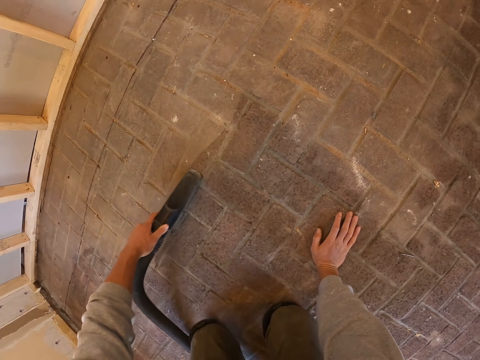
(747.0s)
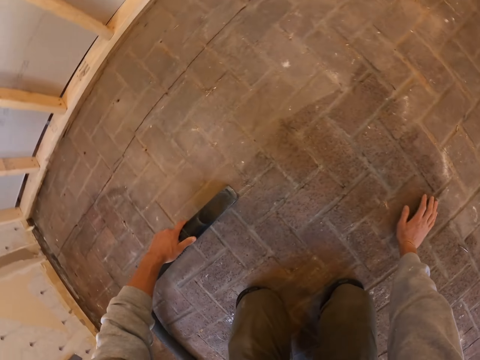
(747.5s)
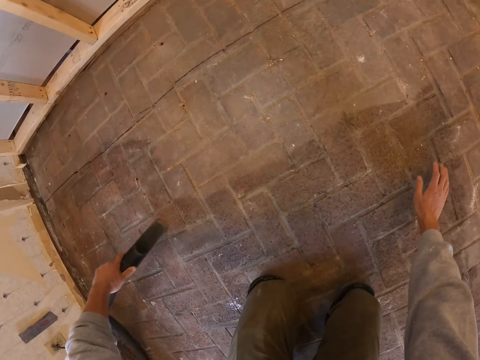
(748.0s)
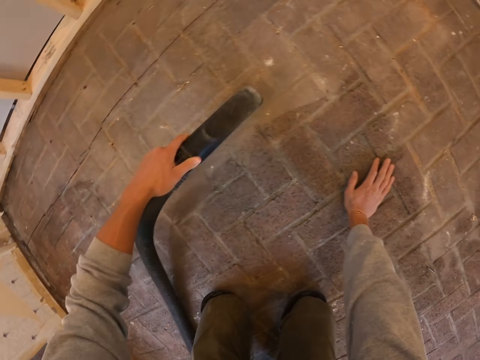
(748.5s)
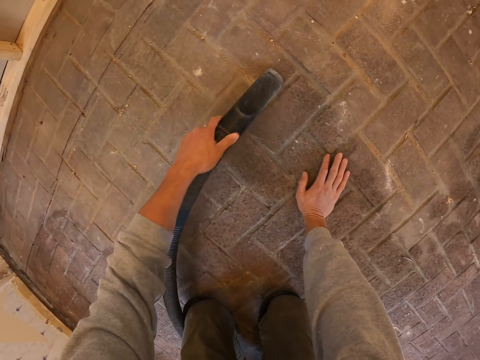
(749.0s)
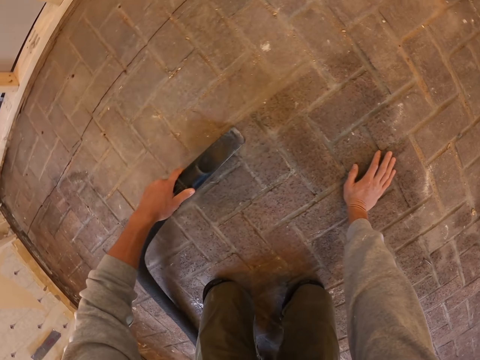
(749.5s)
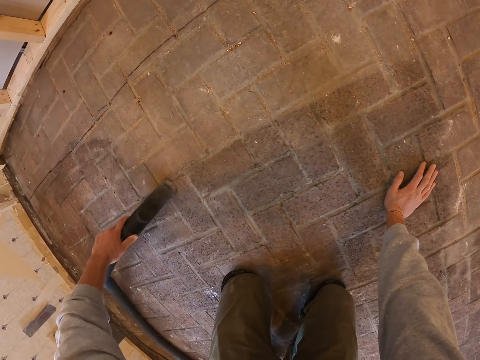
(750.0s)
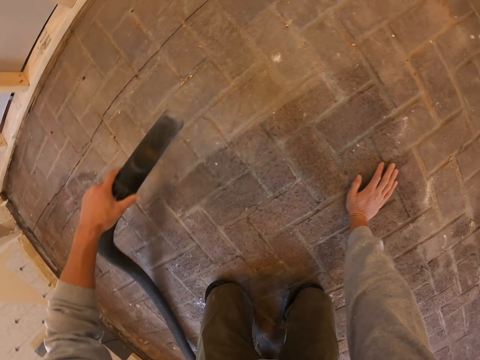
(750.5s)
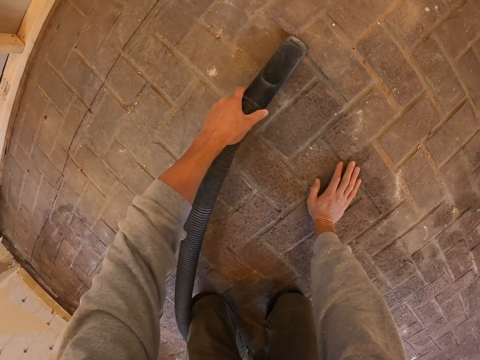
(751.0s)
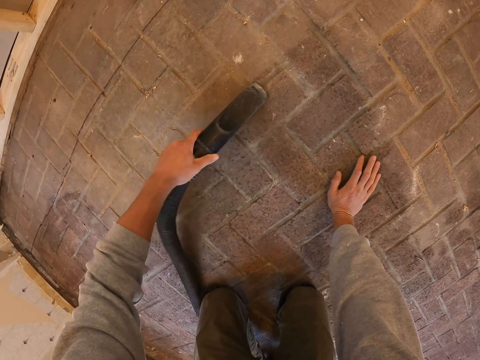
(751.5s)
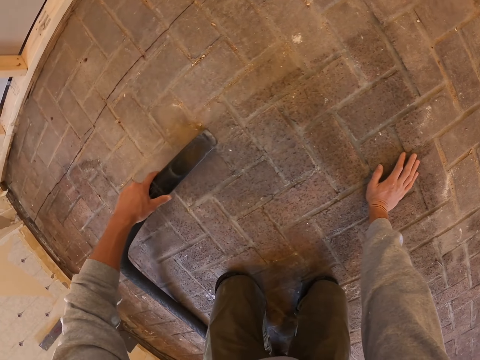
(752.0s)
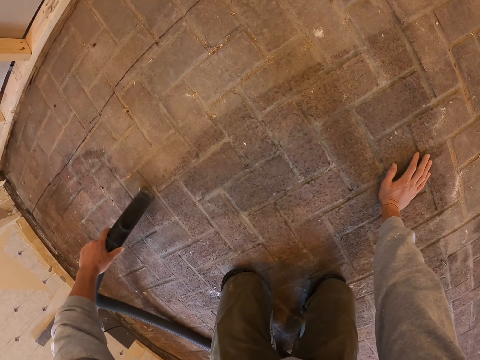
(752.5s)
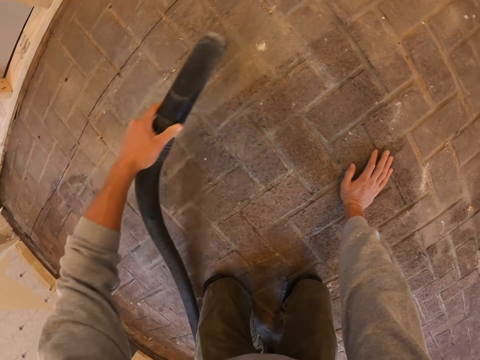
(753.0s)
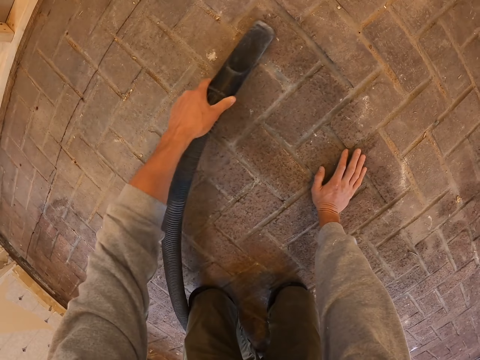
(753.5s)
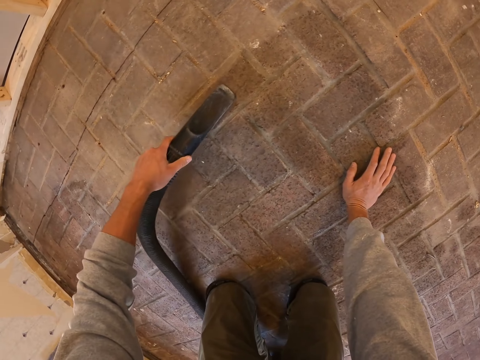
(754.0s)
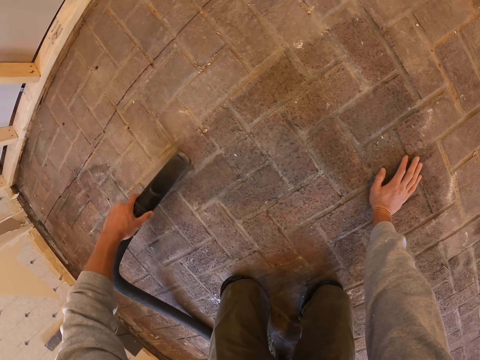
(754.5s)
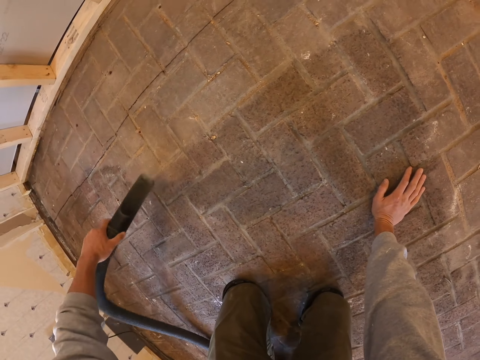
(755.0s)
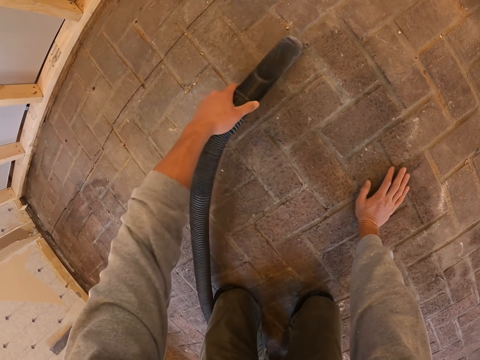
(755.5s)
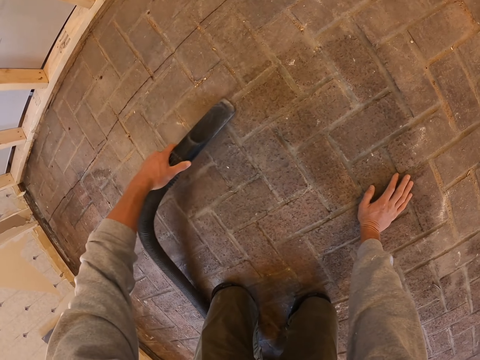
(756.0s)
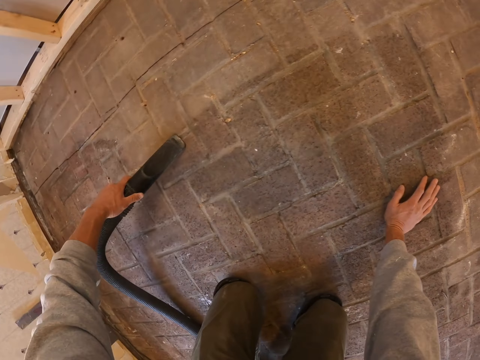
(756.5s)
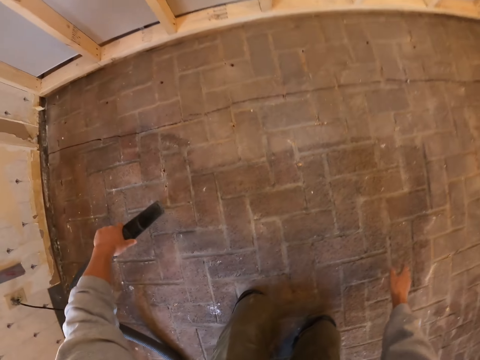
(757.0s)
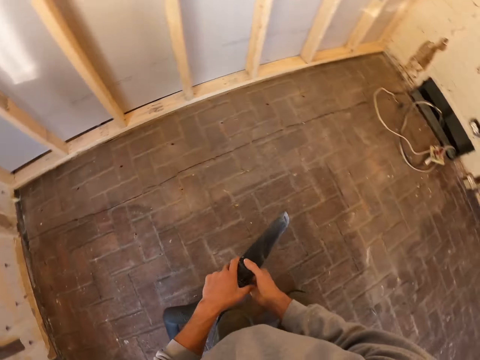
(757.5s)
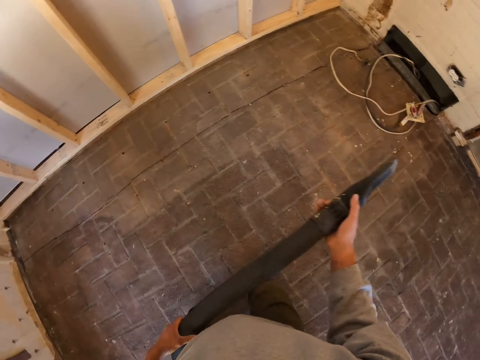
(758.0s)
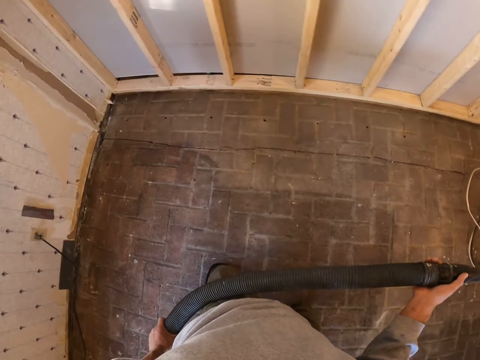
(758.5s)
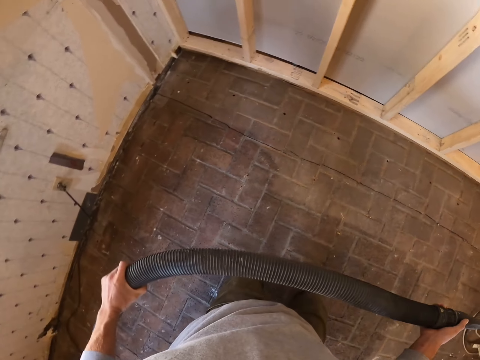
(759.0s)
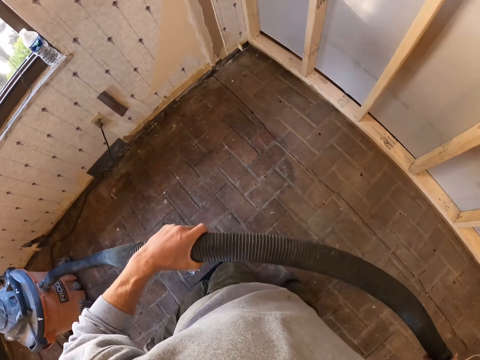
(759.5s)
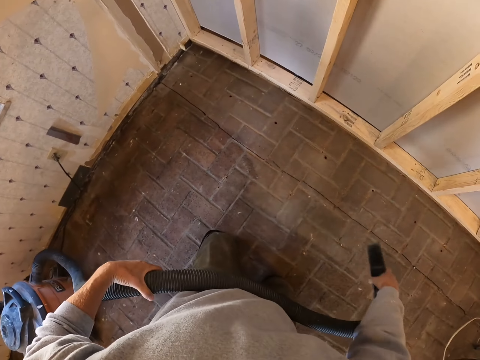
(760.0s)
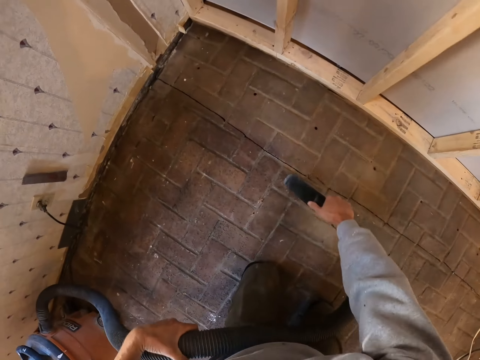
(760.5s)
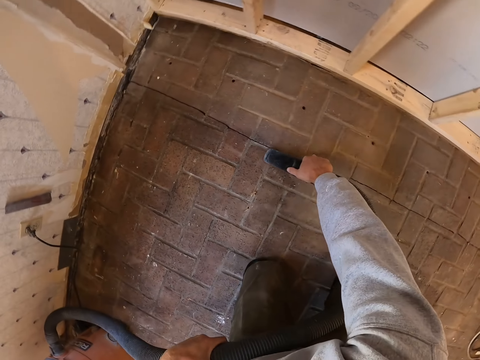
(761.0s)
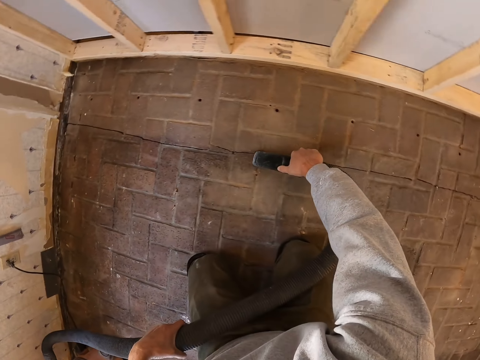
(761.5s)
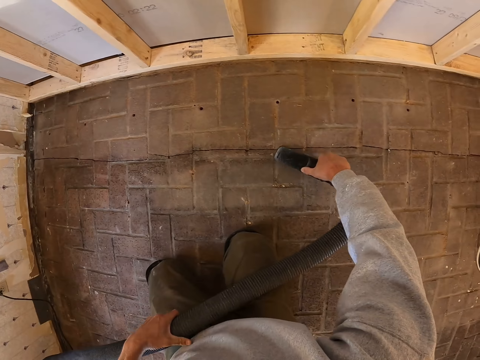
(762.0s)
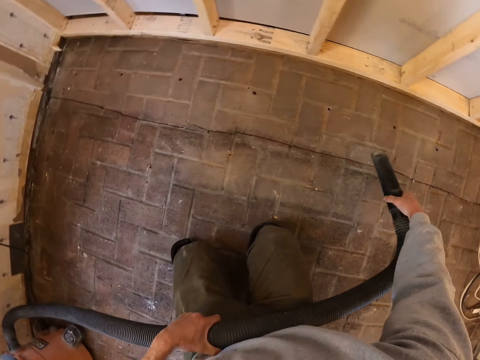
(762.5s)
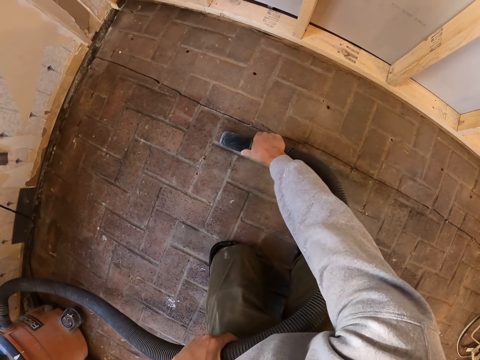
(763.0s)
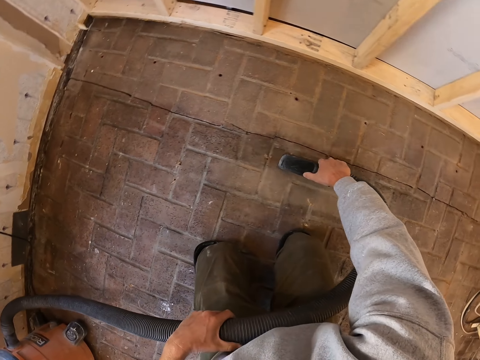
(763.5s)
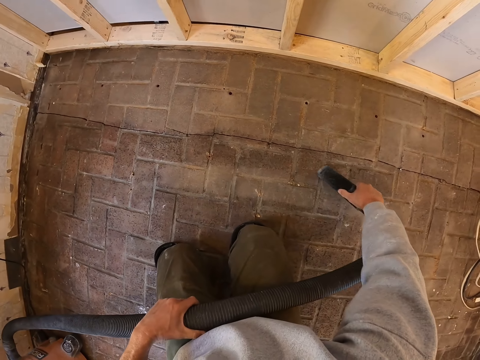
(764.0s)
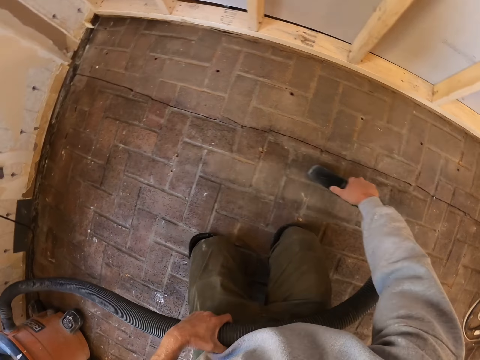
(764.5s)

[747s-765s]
The camera wearer moves the hand on the floor. They clean the floor. They hold the vacuum cleaner with both hands. They hold the vacuum cleaner pipe. They clean the floor.

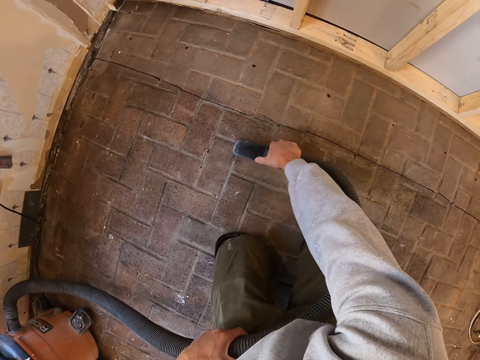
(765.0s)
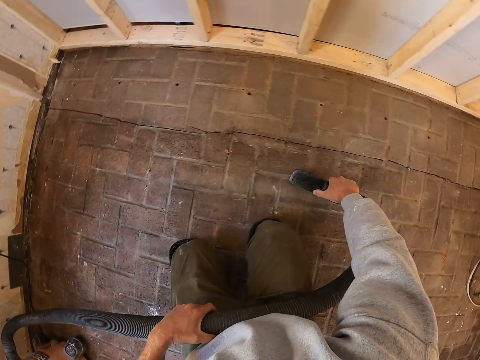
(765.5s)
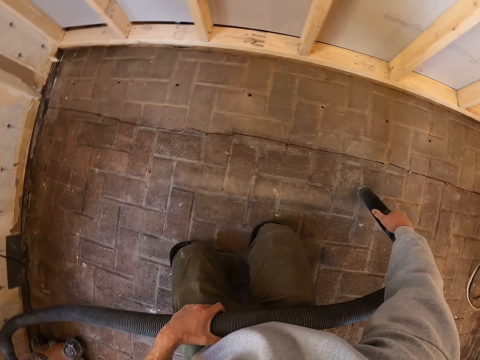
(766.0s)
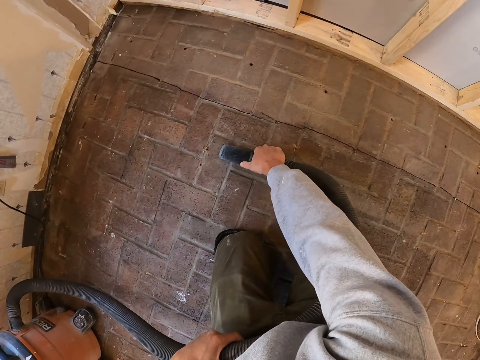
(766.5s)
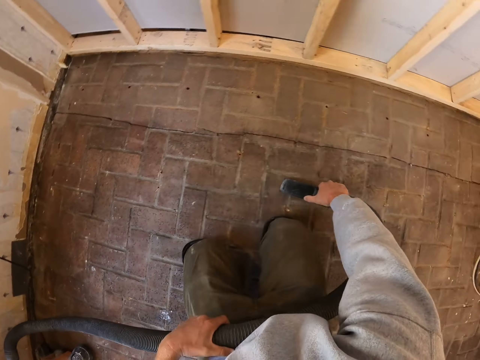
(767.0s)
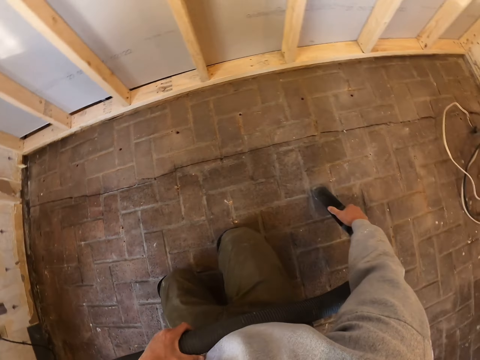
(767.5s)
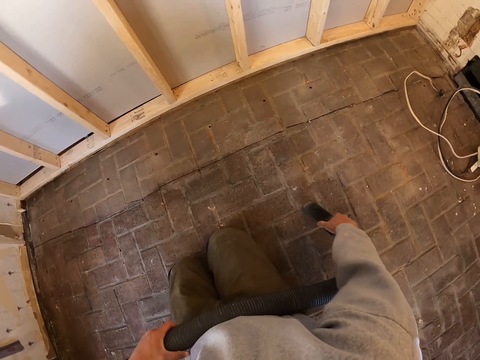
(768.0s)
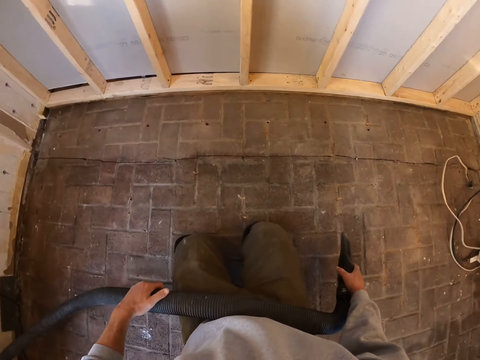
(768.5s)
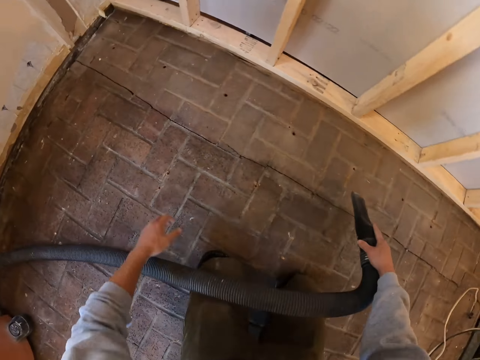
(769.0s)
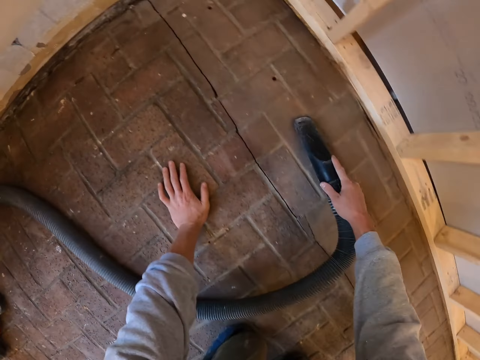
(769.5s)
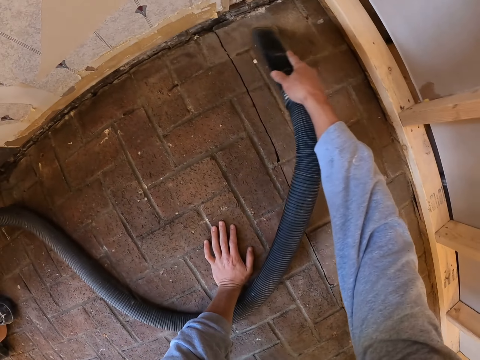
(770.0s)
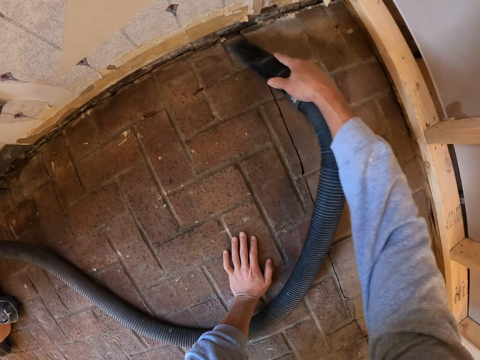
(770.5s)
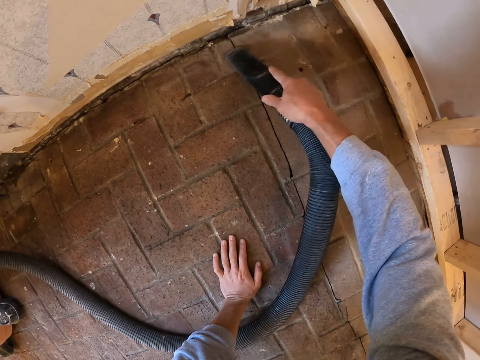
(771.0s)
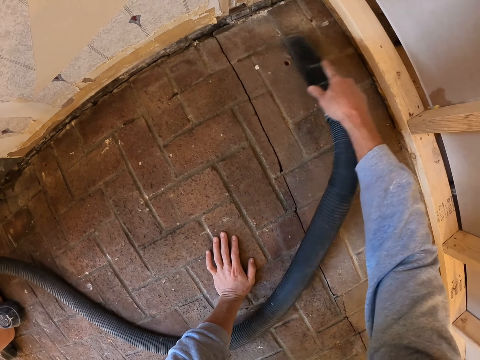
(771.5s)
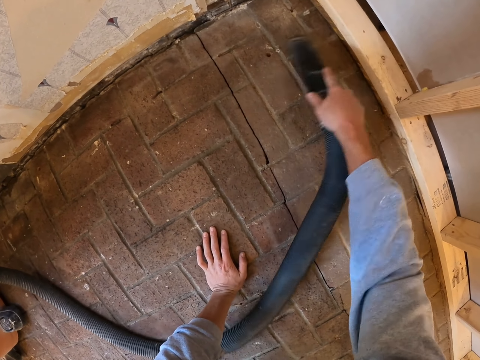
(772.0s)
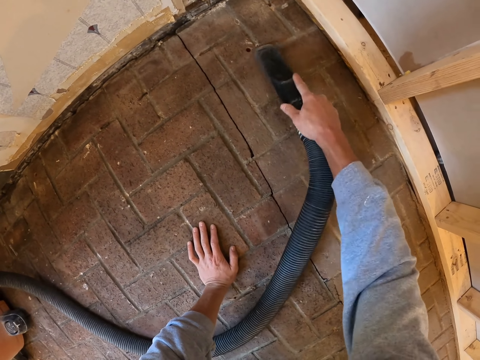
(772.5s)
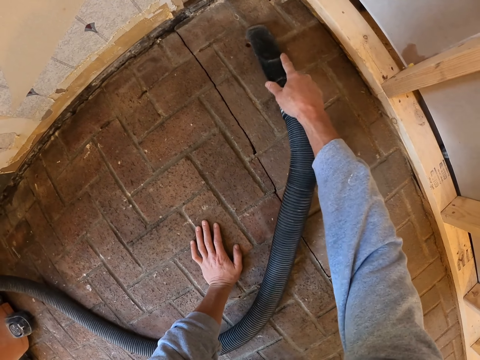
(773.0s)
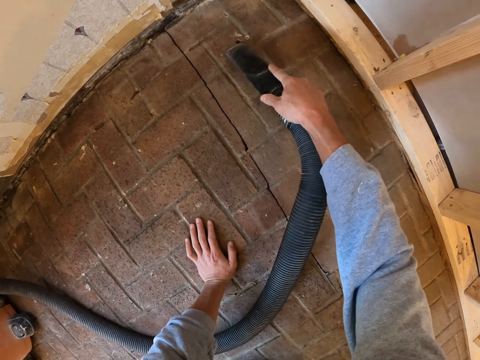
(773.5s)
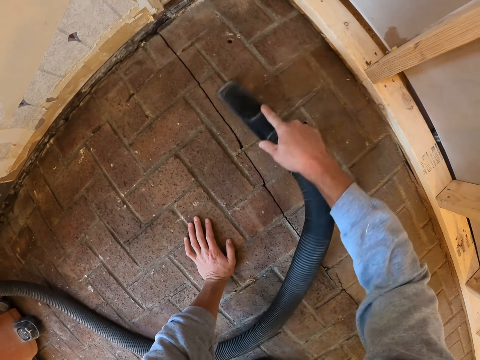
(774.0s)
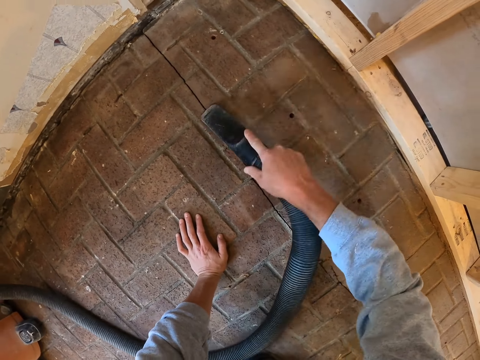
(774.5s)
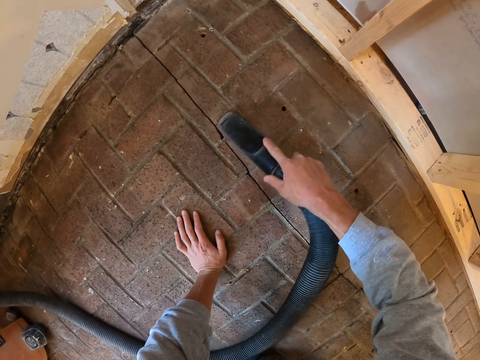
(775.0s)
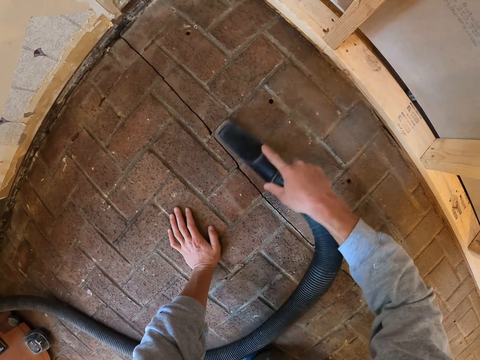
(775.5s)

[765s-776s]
The camera wearer holds the vacuum cleaner. They put the hand on the floor. They clean the floor.
